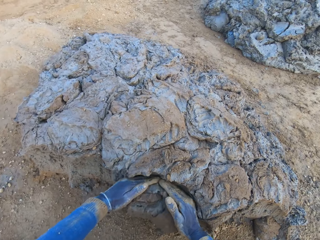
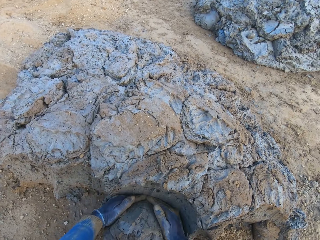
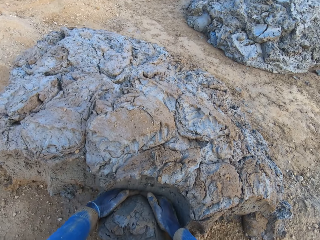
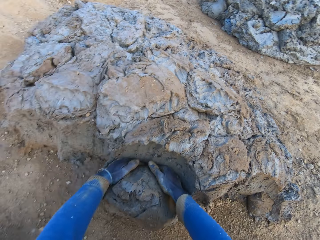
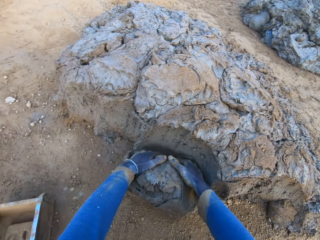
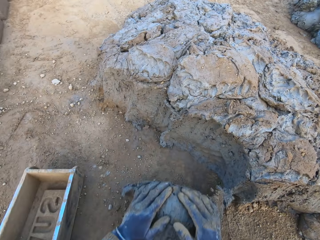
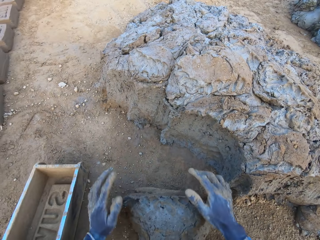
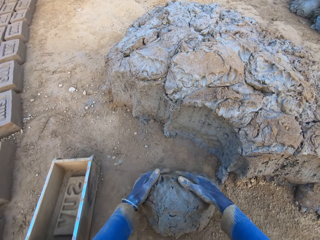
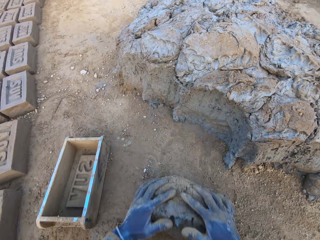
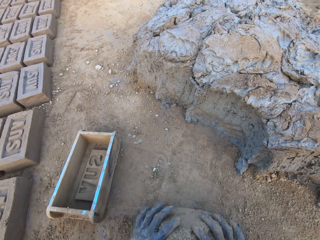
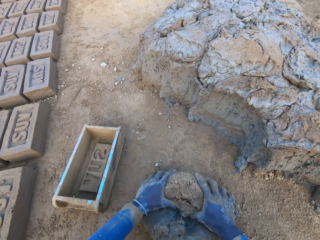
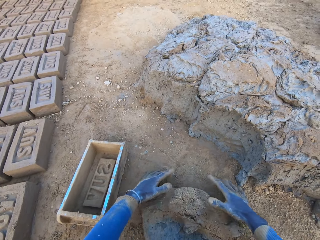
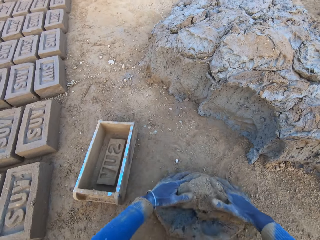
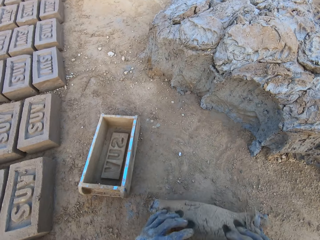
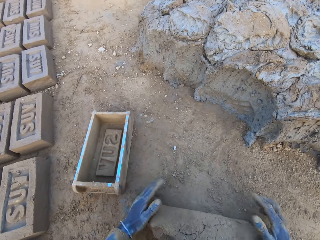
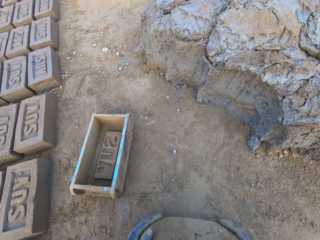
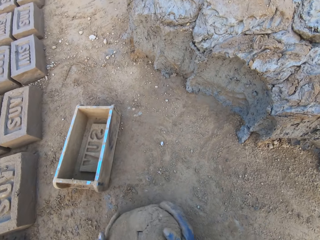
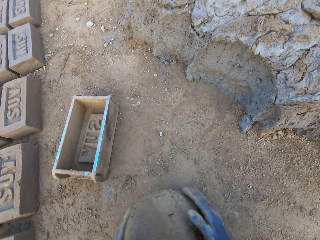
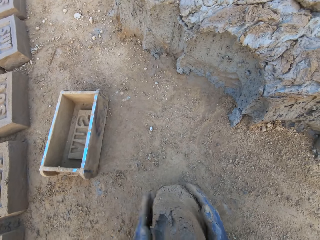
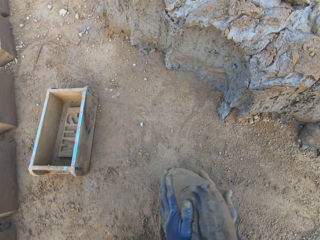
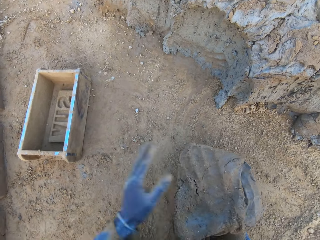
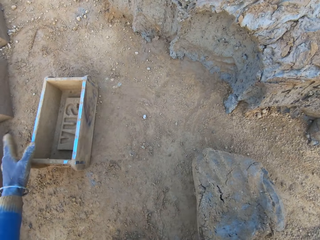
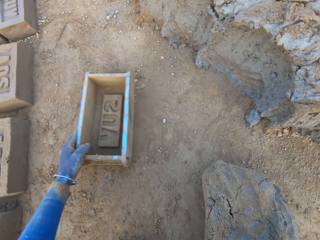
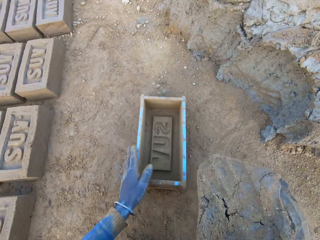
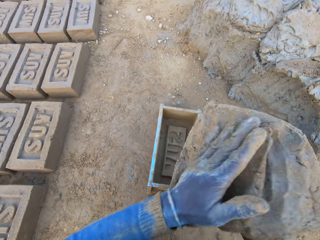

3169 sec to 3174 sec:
The camera wearer scoops molded clay. He cuts a portion of the concrete from a heap of concrete with his hands and mixes the concrete with his hands.
